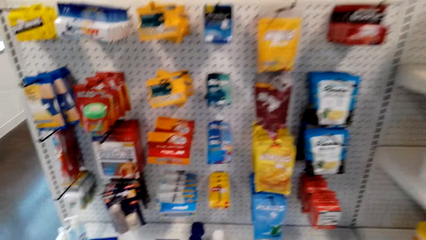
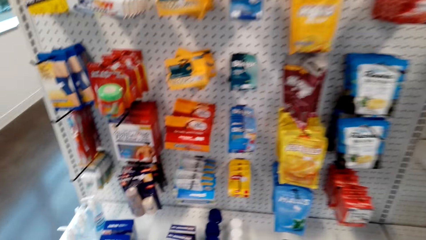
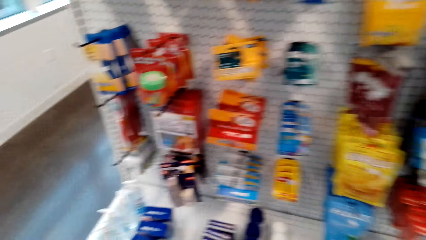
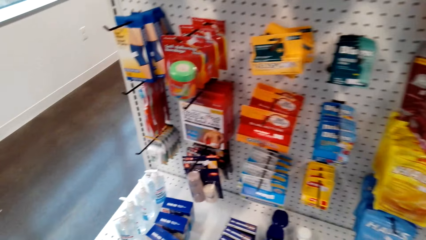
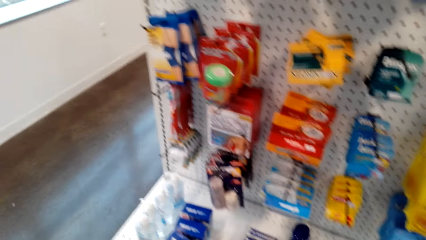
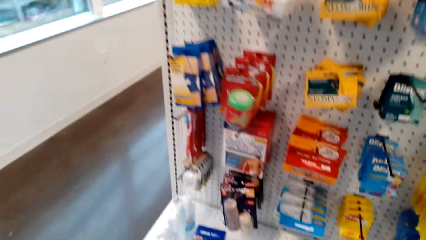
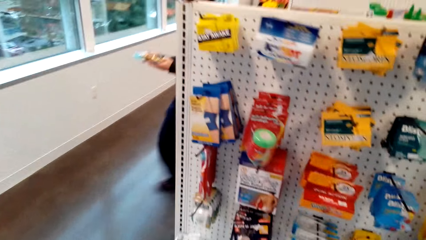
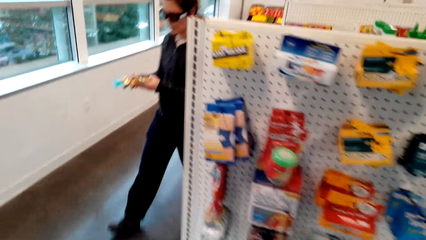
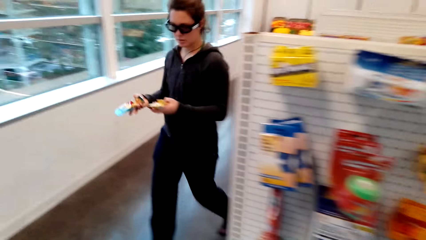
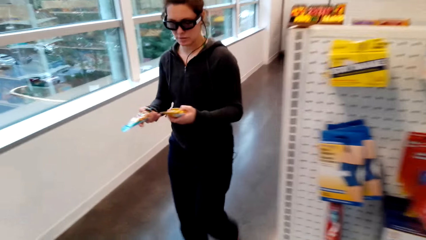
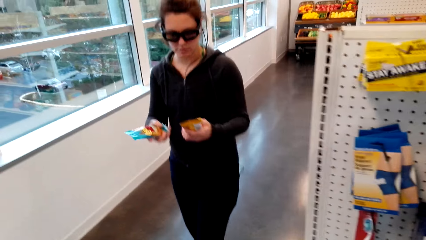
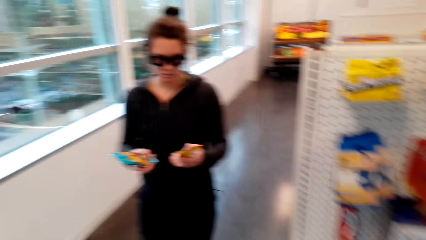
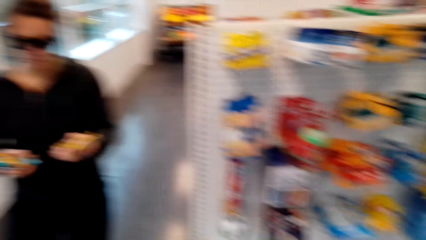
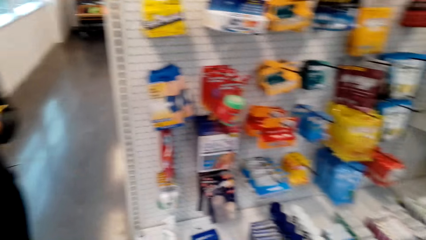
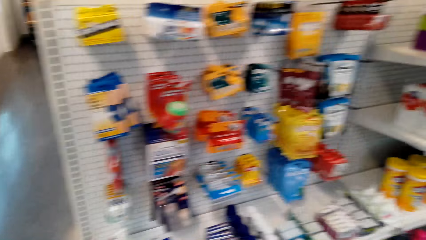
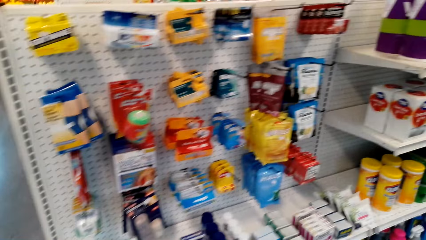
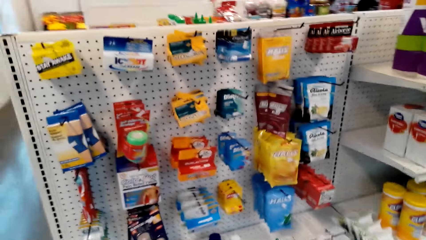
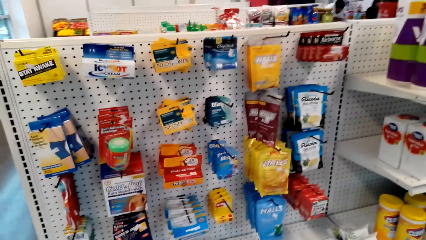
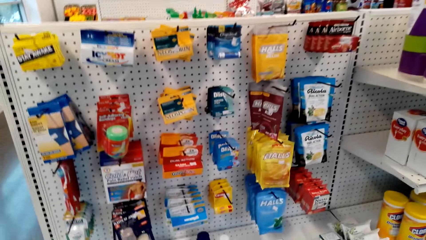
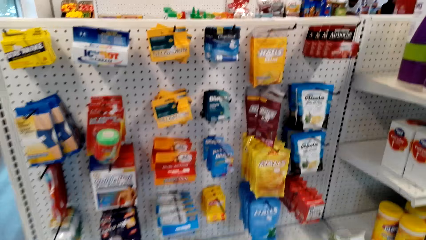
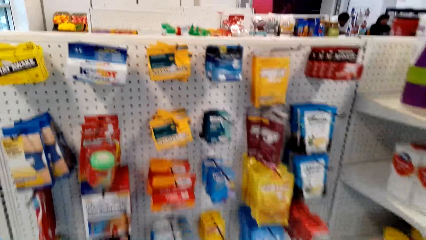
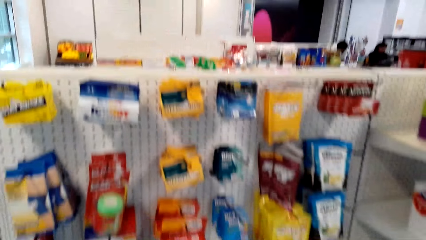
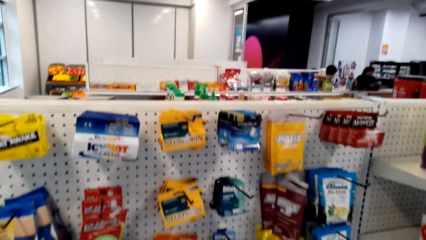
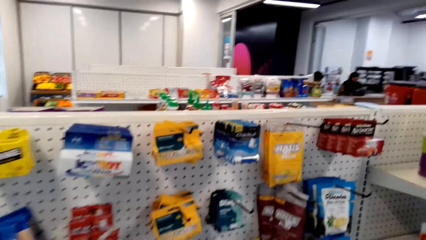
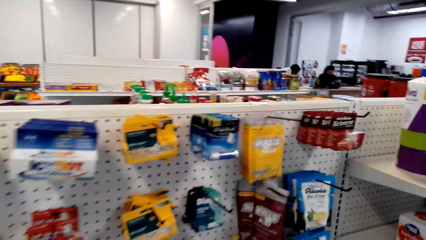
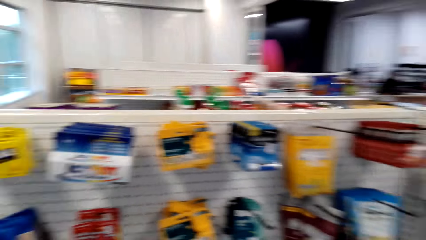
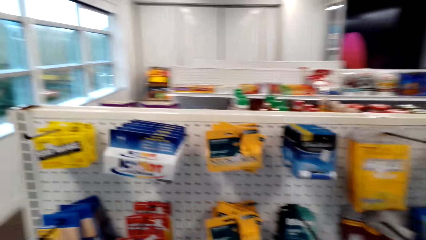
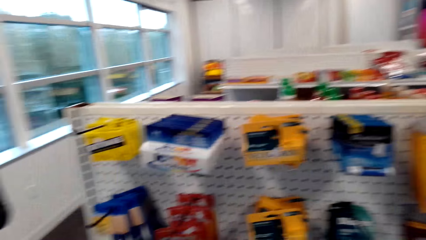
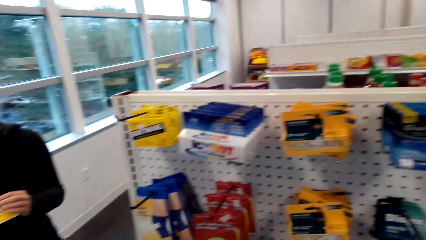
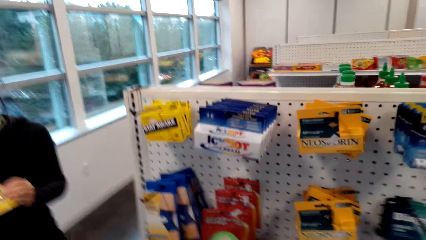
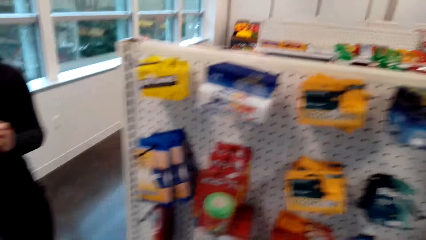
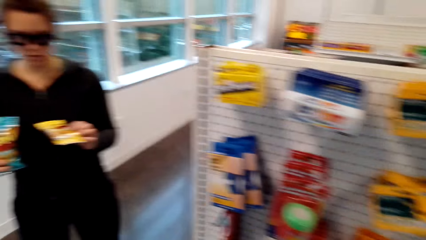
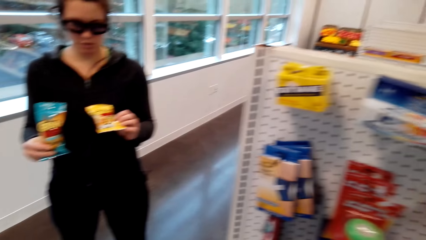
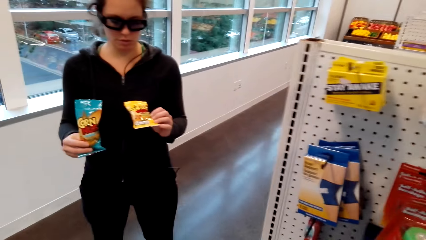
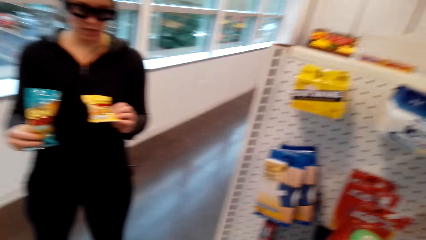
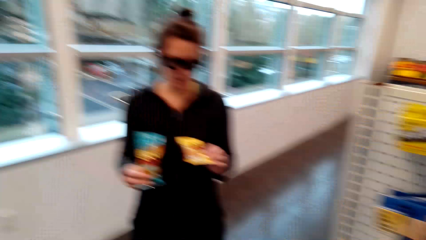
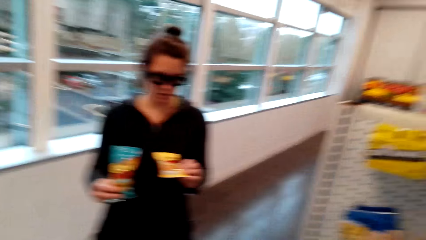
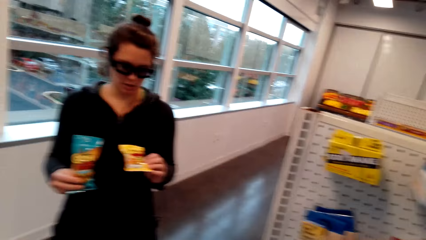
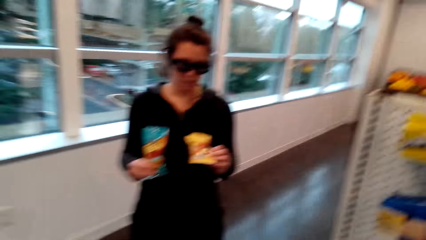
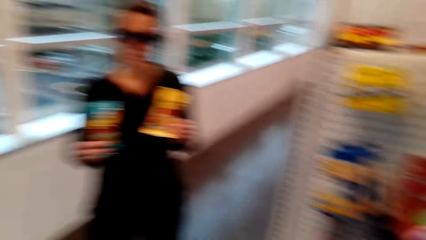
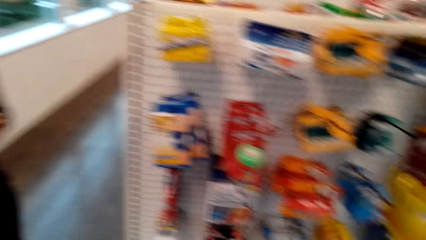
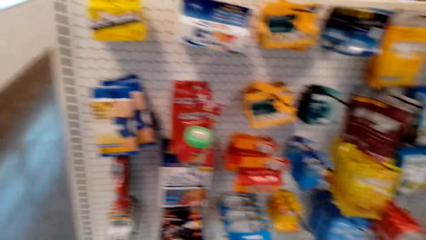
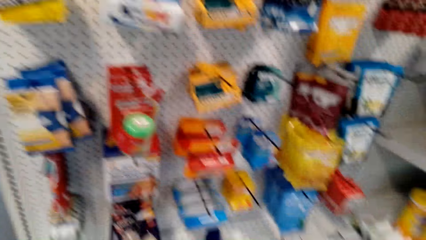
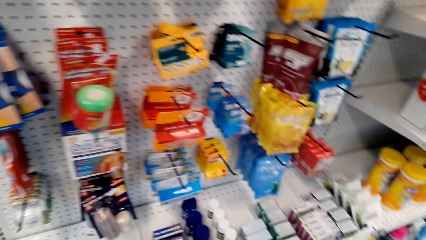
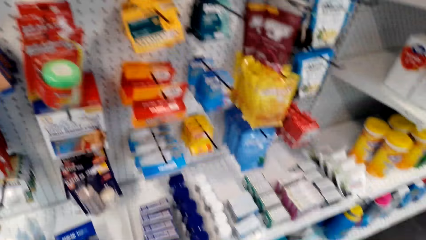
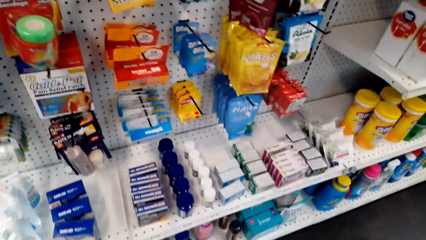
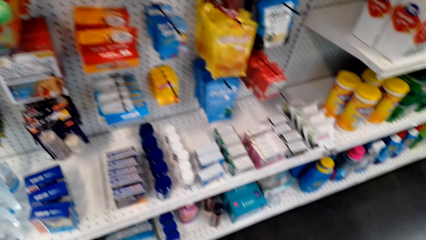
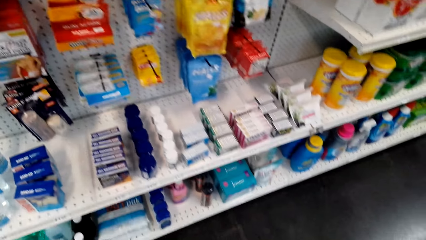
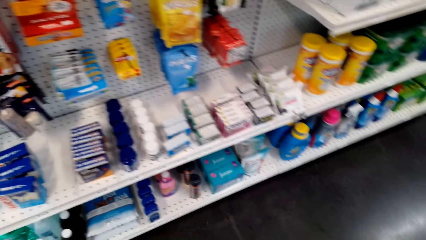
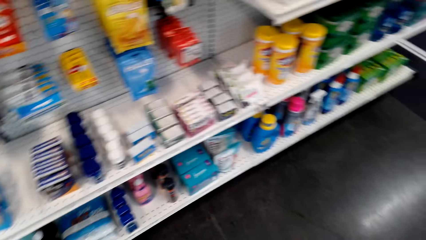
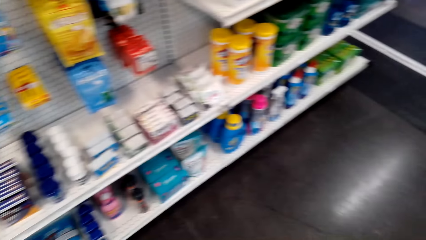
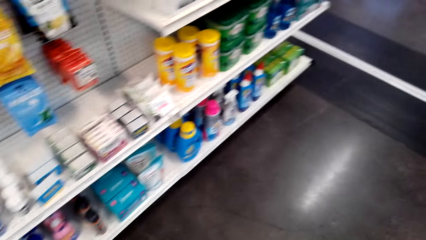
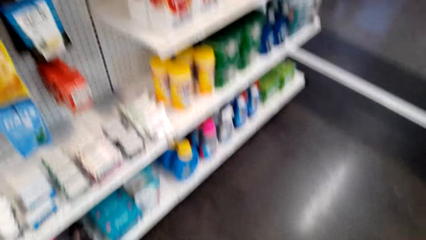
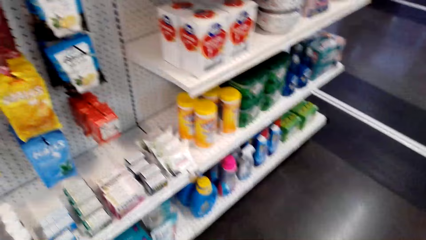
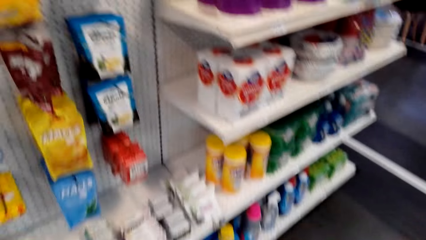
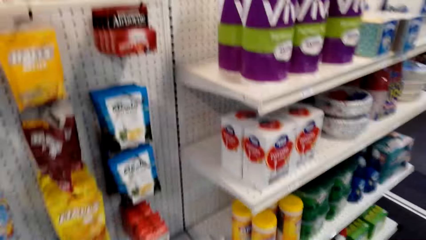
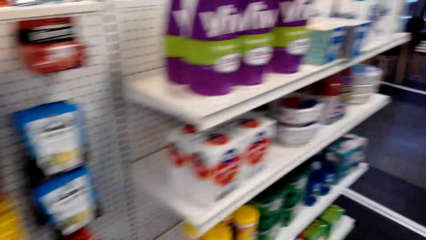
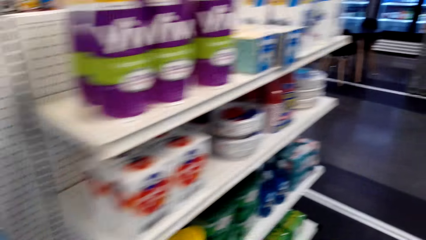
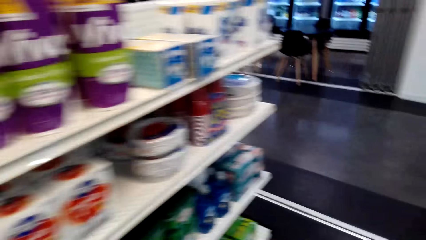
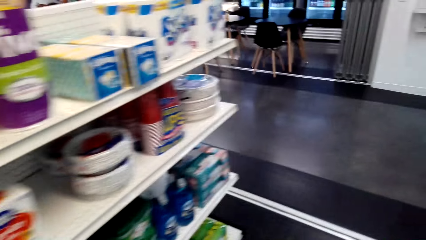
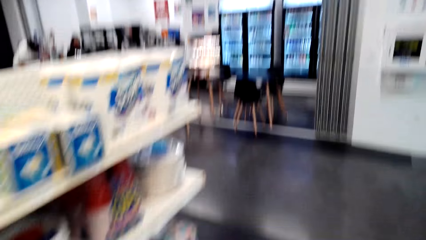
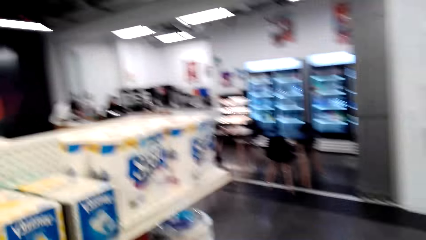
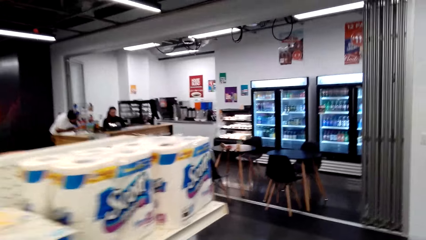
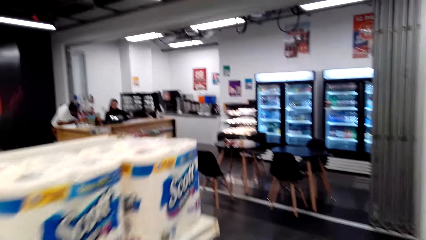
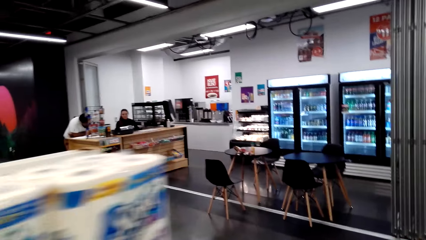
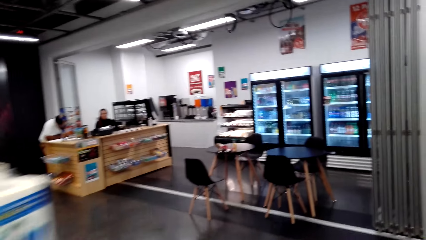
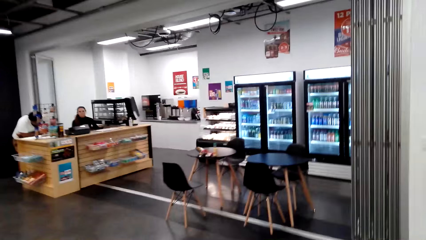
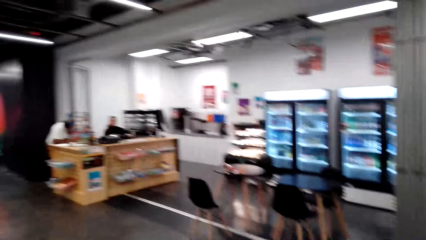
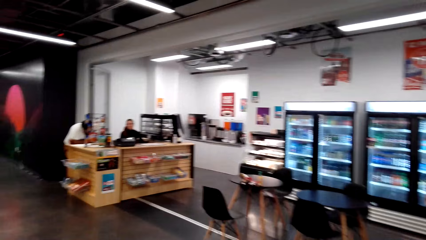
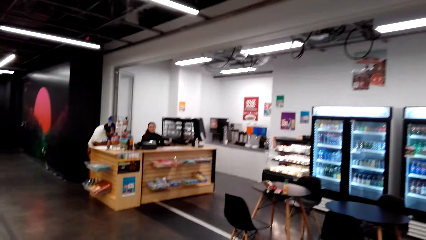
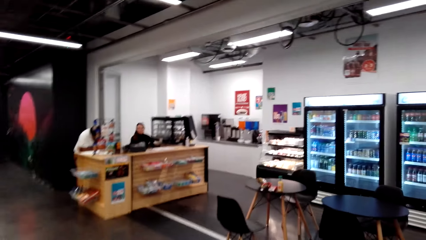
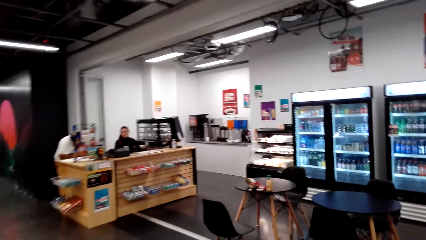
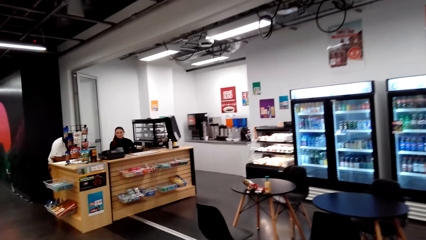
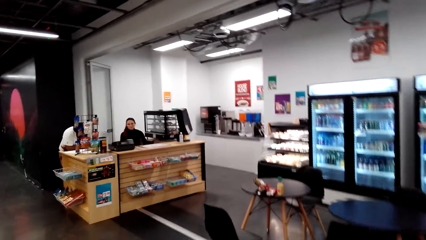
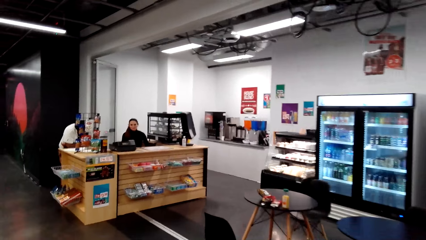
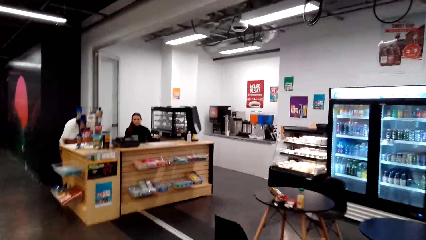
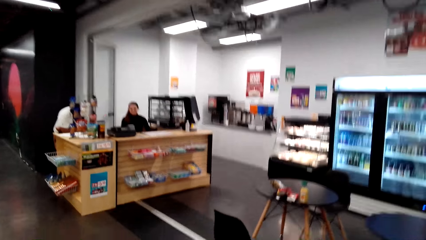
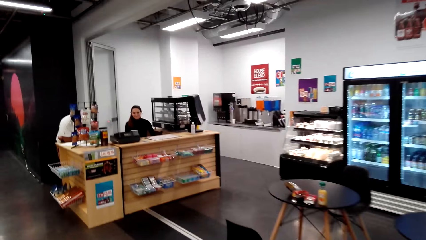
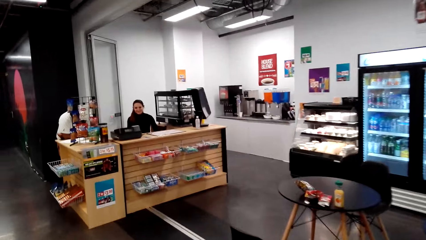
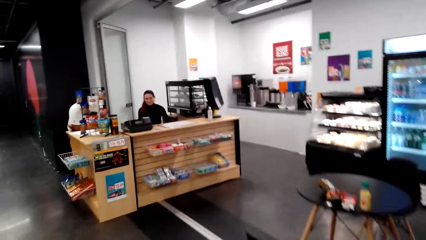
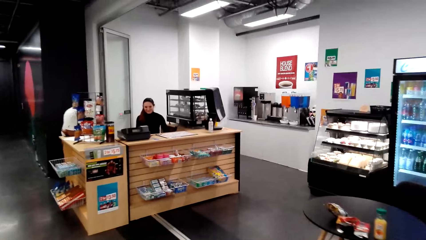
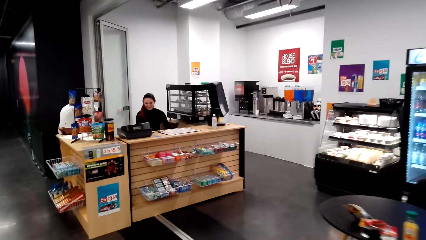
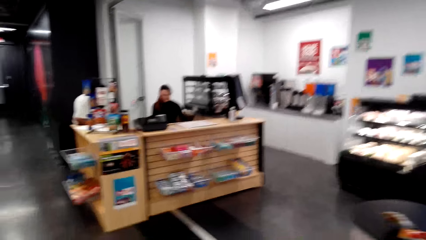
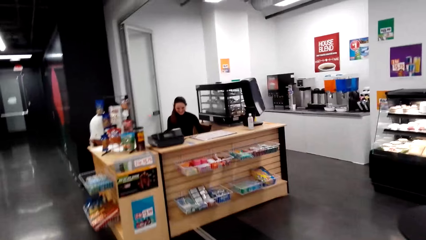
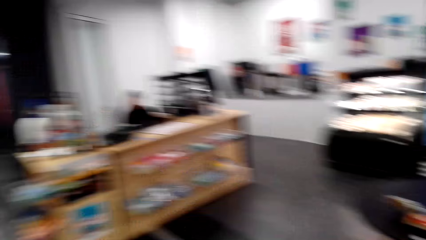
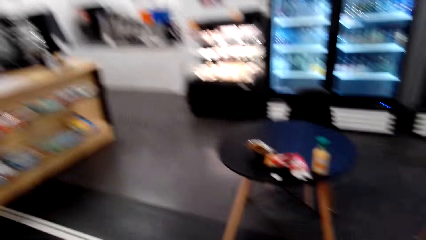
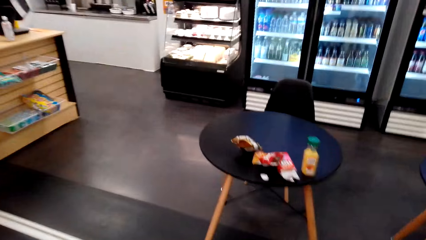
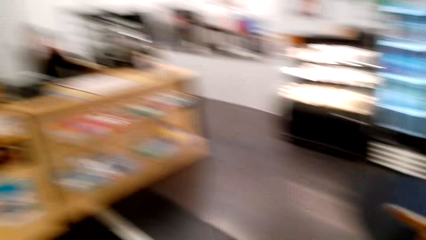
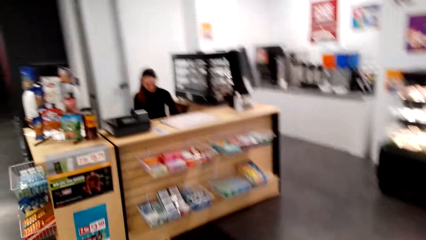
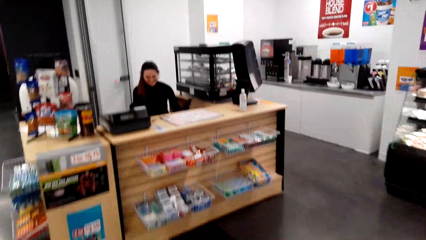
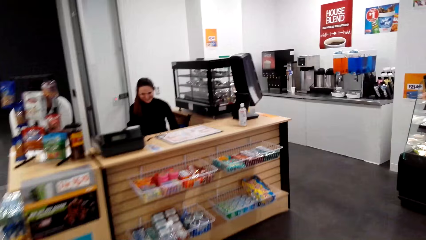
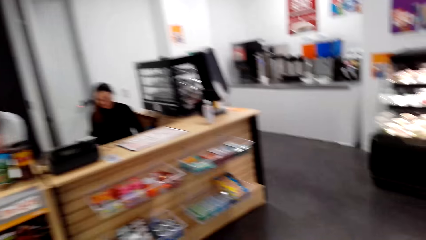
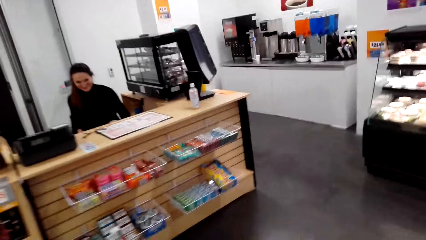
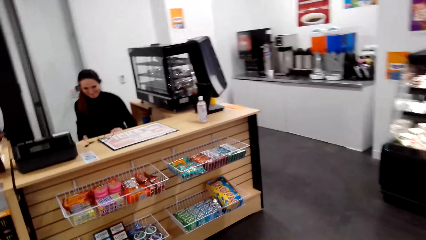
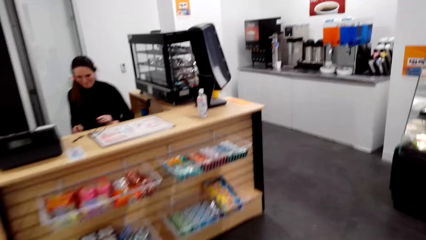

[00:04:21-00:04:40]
A woman walks around the supermarket. The woman shows the camera wearer the packs. The camera wearer walks round the store.
